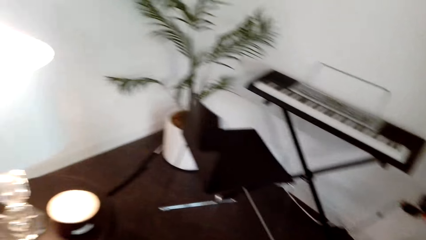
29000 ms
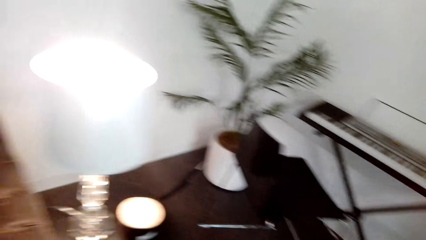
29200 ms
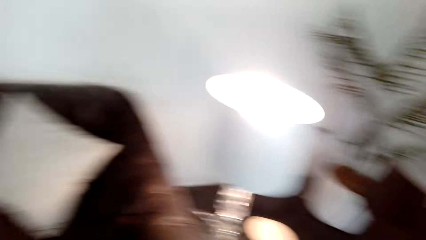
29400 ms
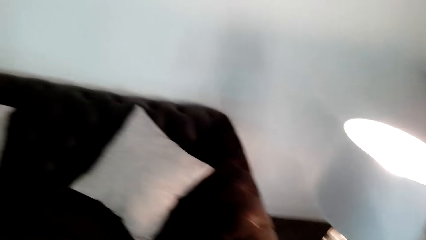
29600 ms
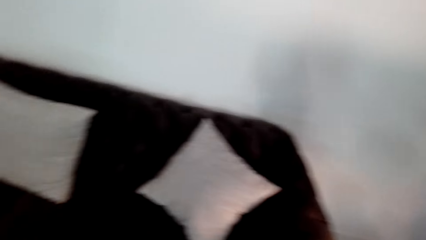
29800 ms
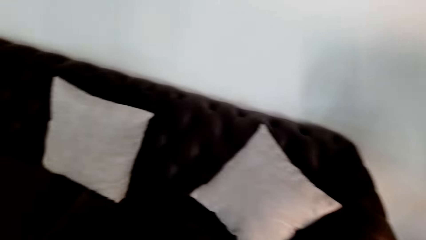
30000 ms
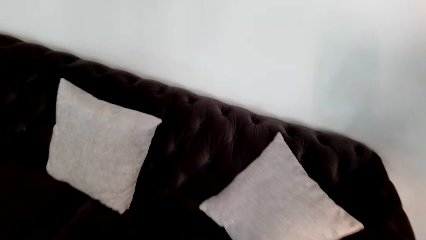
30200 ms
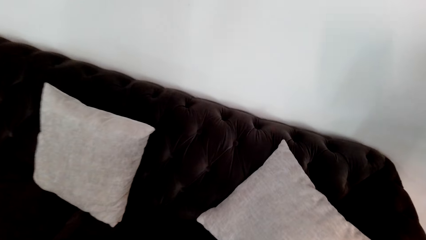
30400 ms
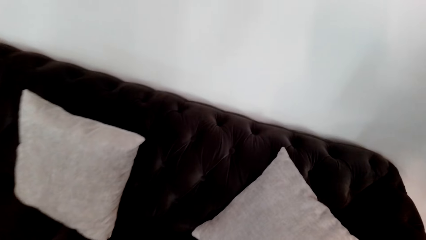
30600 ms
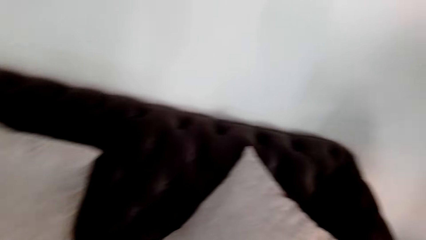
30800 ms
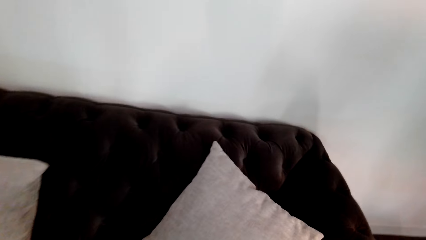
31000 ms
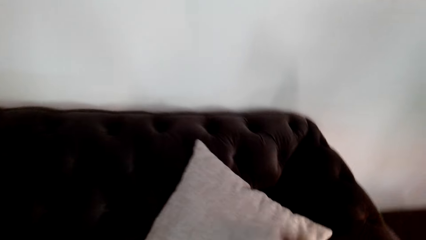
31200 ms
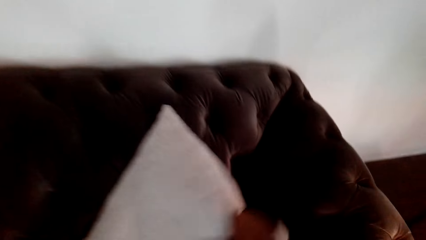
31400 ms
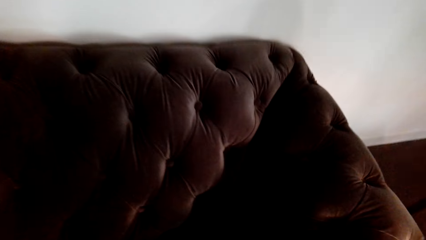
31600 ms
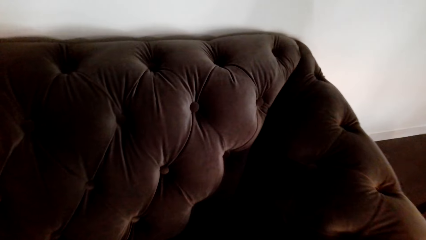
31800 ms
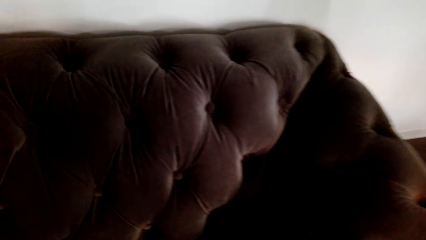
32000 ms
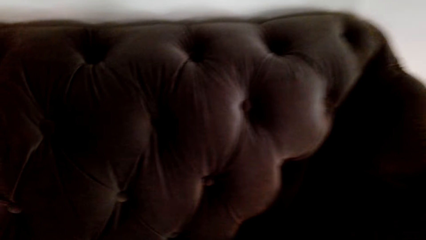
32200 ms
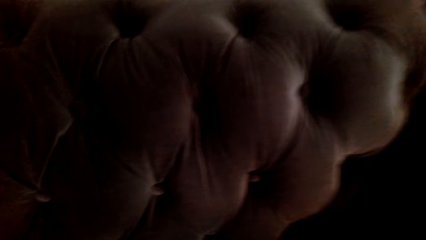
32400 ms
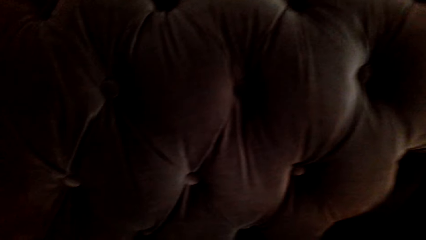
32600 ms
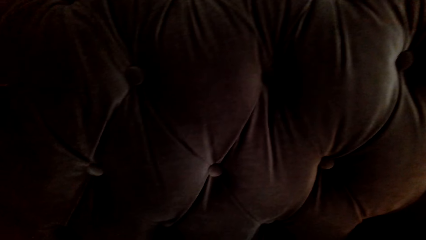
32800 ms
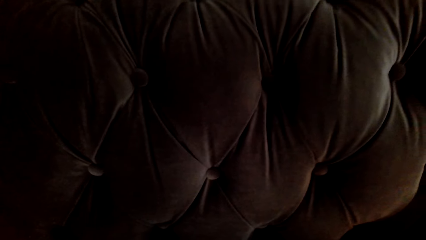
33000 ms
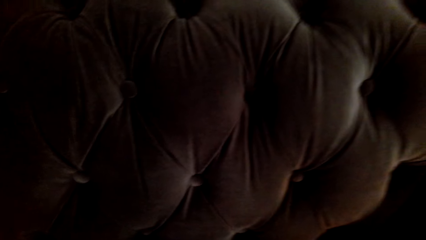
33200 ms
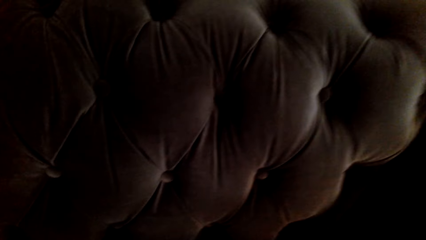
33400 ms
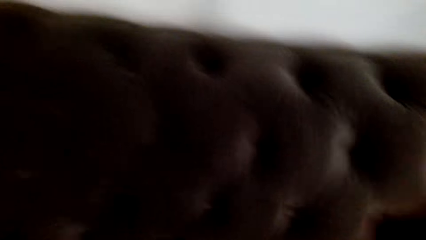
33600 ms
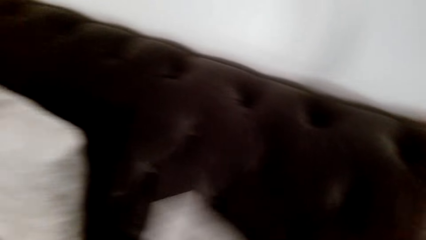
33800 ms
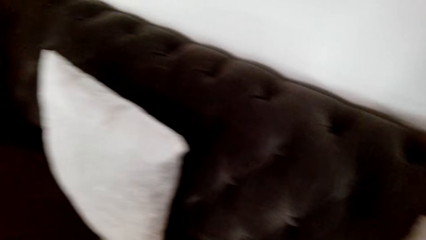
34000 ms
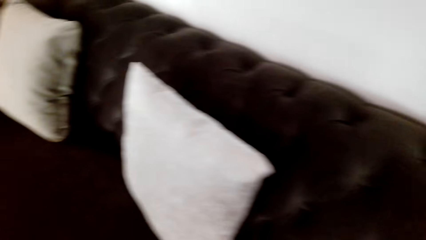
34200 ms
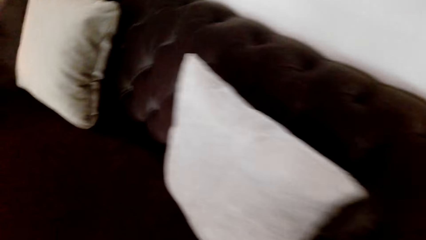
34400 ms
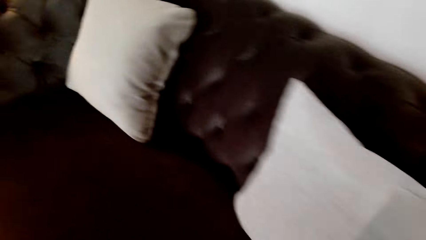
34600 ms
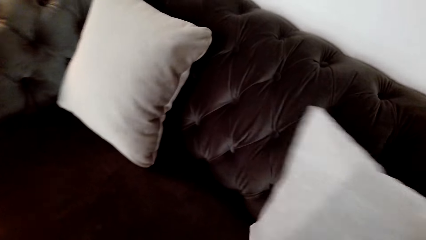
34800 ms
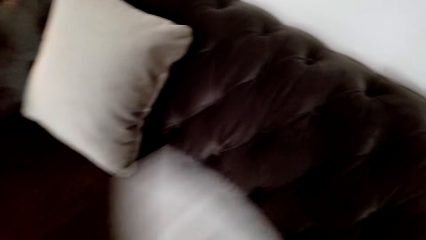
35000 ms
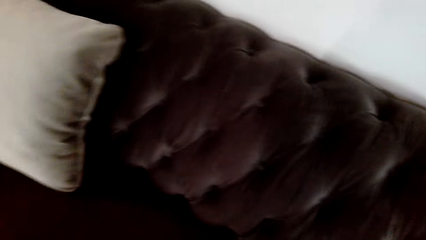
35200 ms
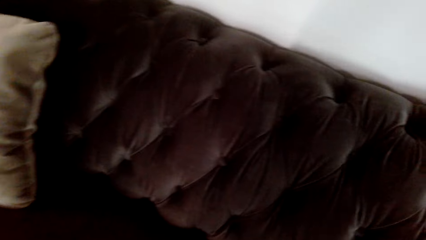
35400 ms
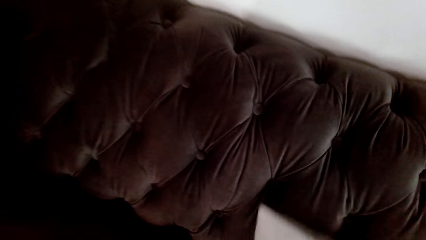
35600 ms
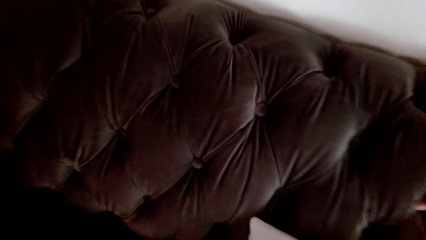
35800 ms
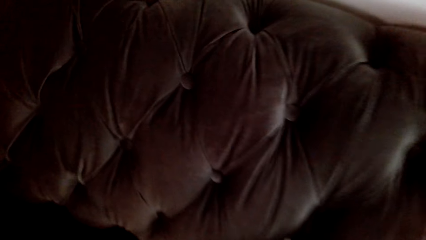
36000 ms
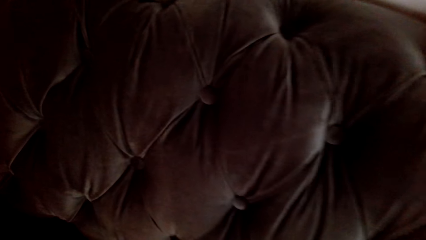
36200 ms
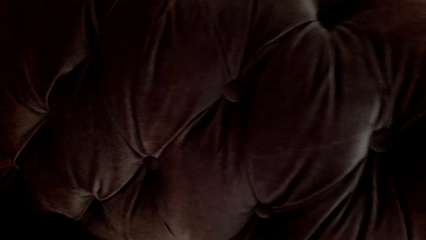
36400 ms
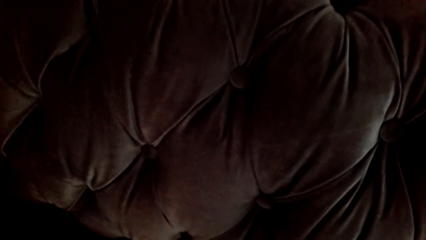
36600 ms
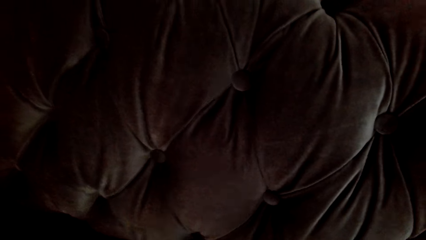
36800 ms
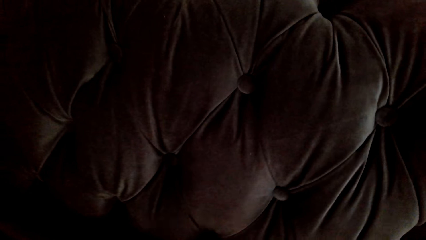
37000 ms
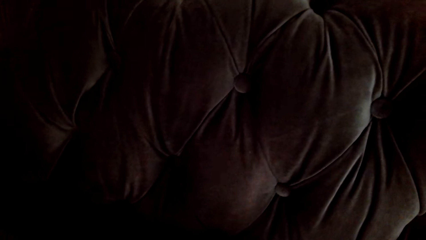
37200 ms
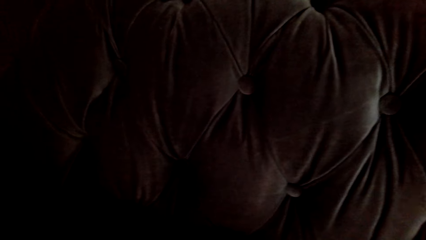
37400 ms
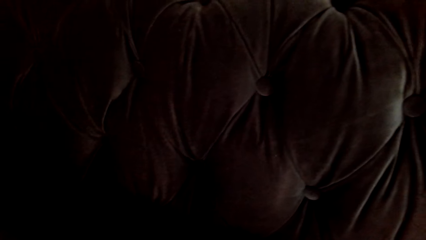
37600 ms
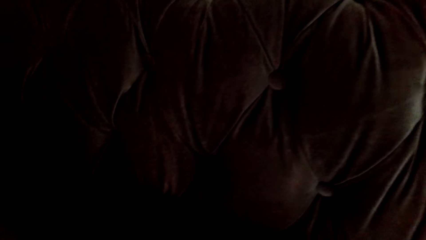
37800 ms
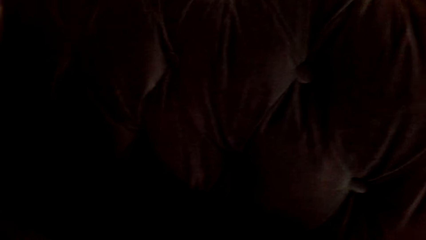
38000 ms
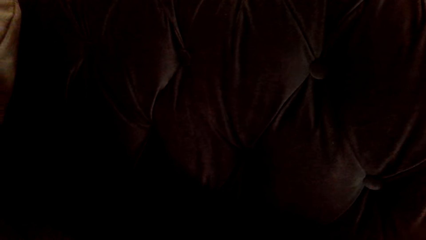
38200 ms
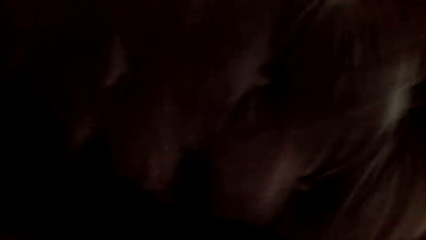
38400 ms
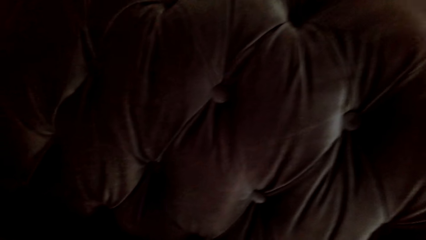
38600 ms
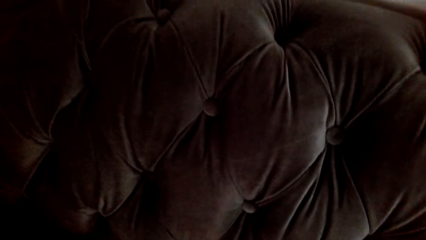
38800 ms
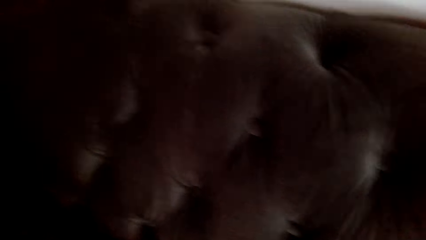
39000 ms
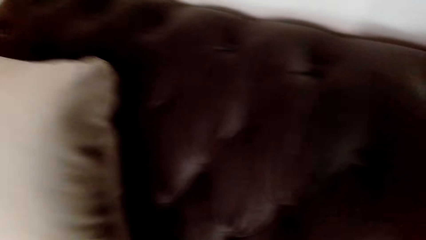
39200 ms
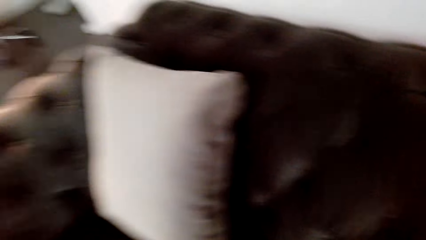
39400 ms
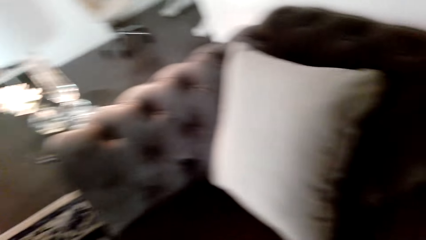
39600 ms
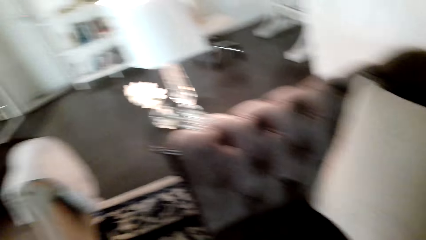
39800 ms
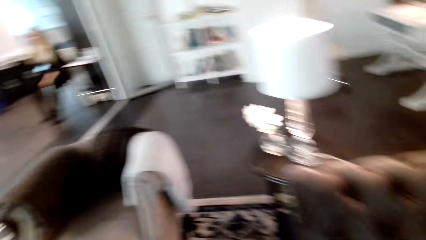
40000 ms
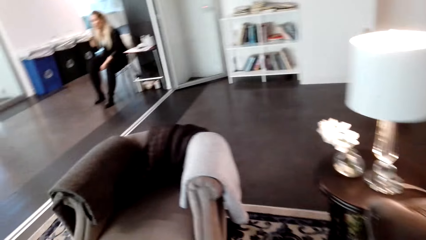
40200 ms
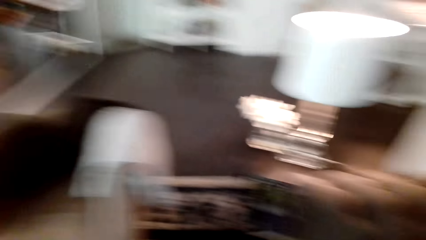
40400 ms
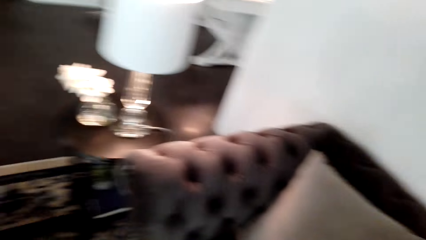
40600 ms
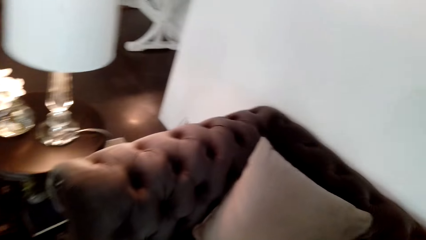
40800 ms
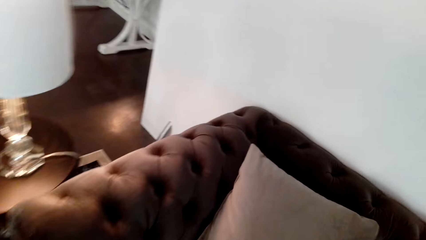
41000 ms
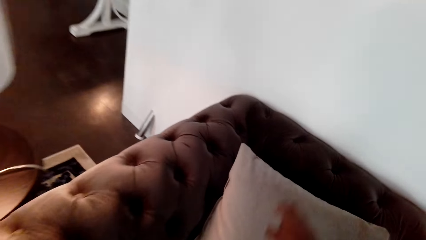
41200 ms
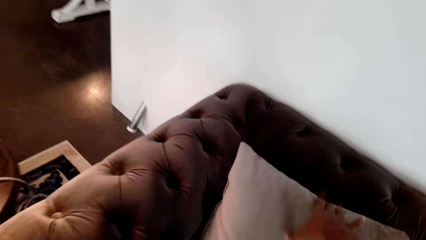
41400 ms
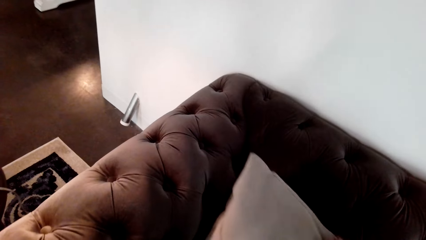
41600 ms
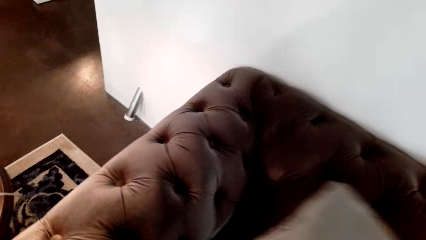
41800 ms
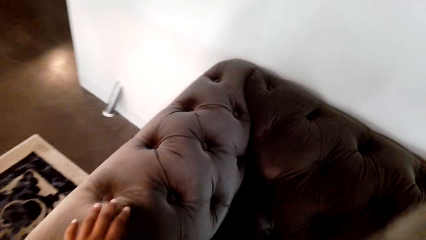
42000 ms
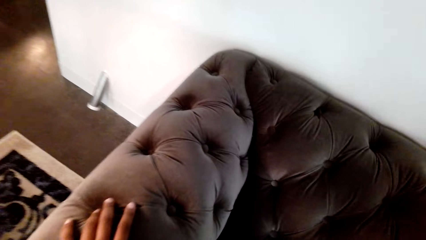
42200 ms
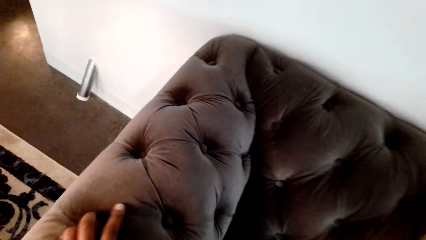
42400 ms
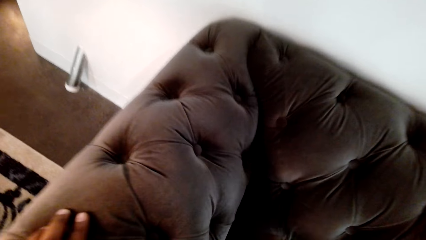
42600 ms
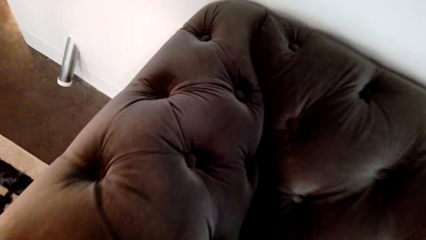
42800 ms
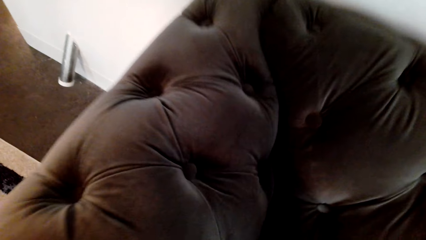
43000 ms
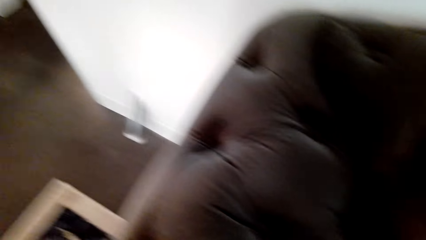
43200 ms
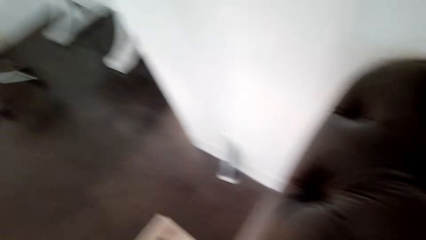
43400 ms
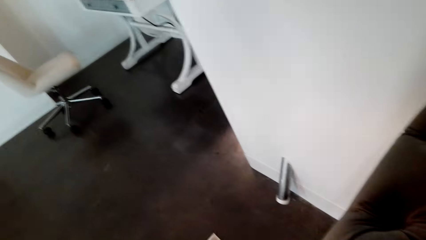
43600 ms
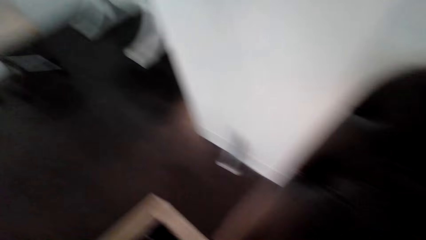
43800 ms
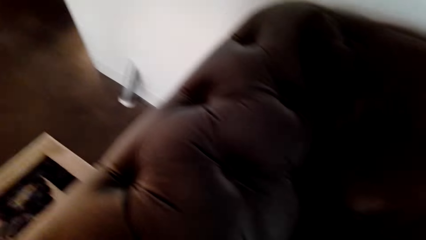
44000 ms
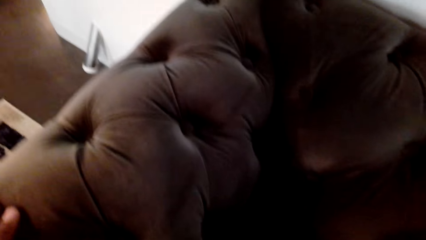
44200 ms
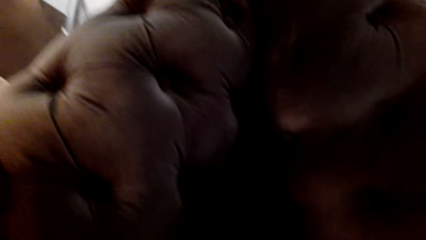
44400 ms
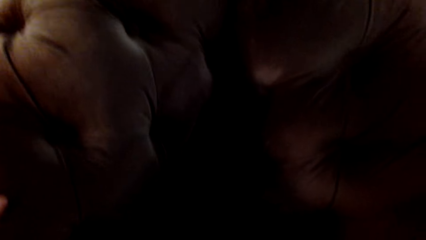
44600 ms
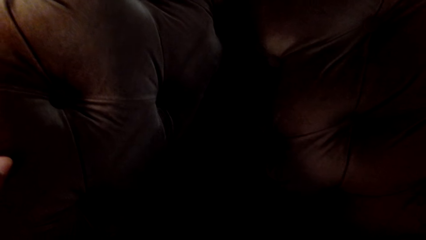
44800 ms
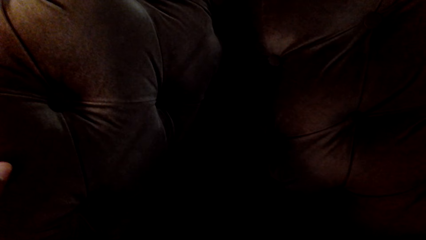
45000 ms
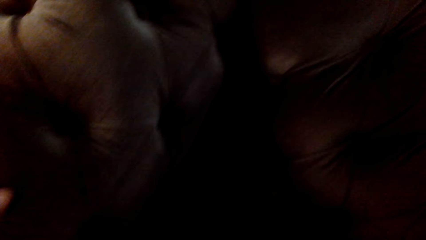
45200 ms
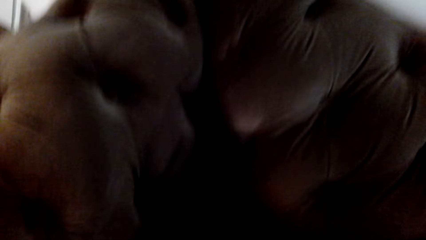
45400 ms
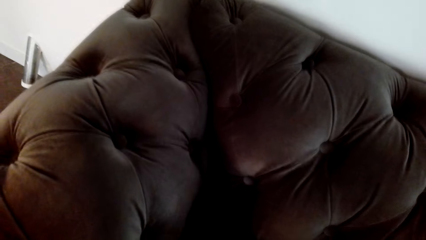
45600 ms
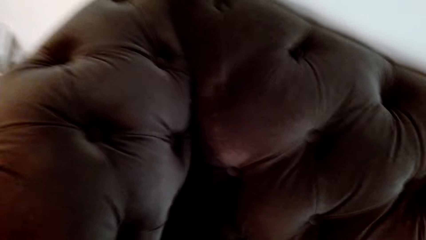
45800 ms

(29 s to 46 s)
The camera wearer moves a throw pillow on the sofa. They stare at the sofa. They move the throw pillow. They move the throw pillow on the sofa. They stare at the sofa. They move the throw pillow. They stare at the sofa. They turn around. The lady sits on a chair. The camera wearer picks up a throw pillow. They stare at the throw pillow.
